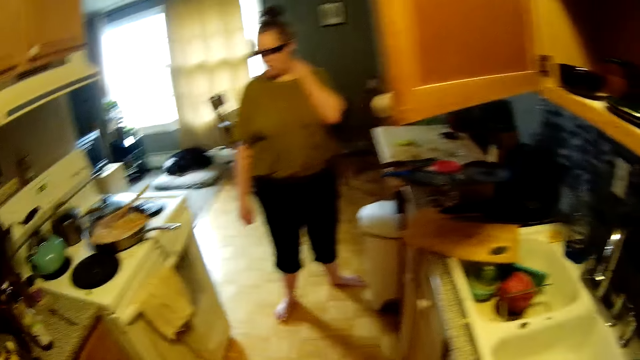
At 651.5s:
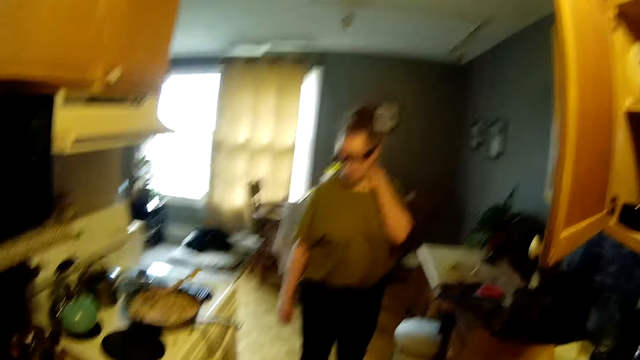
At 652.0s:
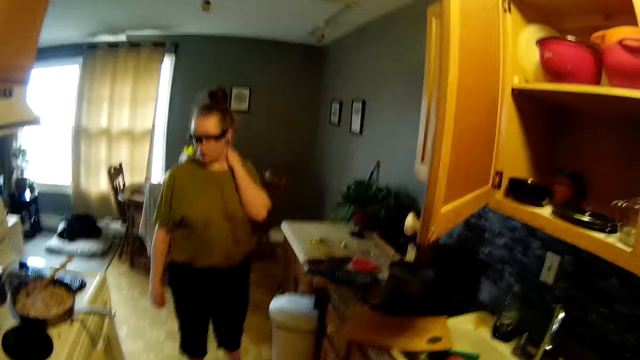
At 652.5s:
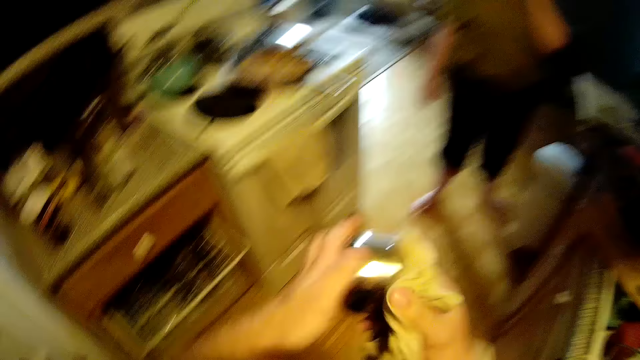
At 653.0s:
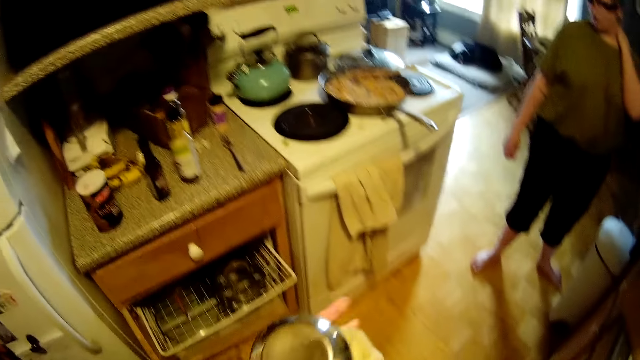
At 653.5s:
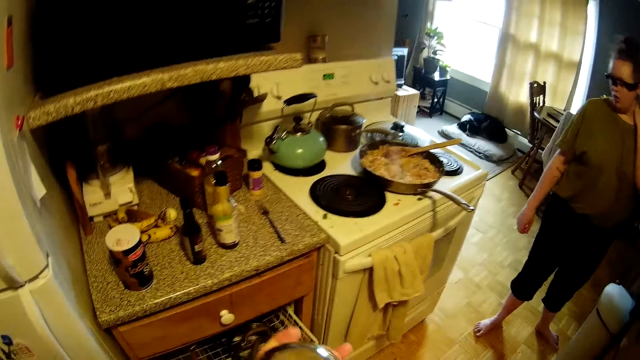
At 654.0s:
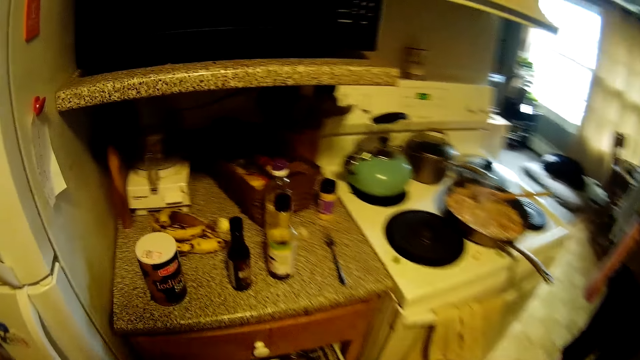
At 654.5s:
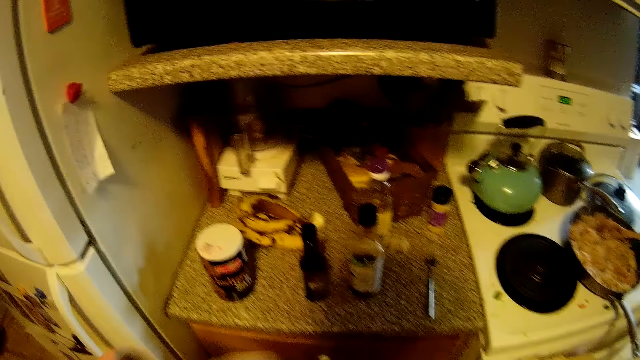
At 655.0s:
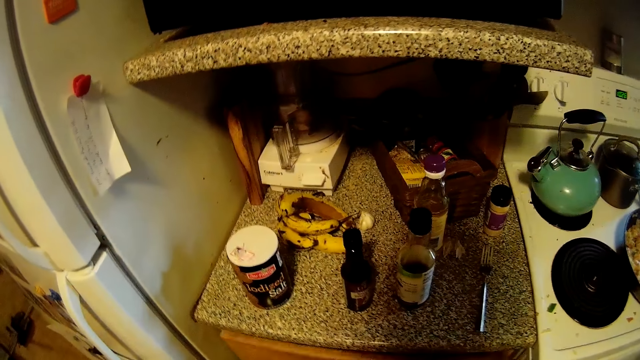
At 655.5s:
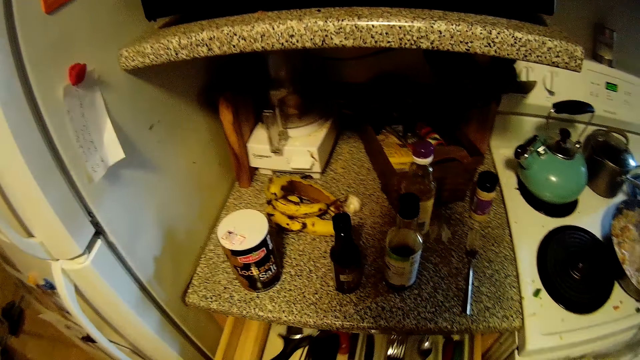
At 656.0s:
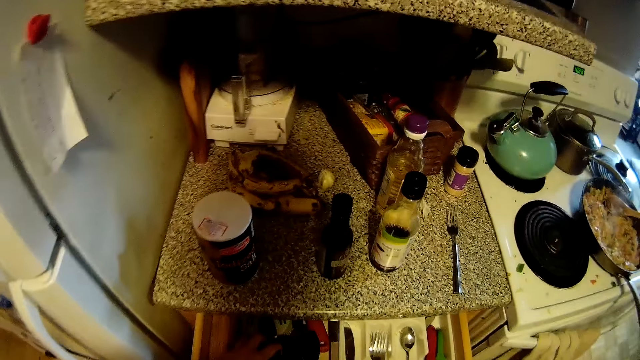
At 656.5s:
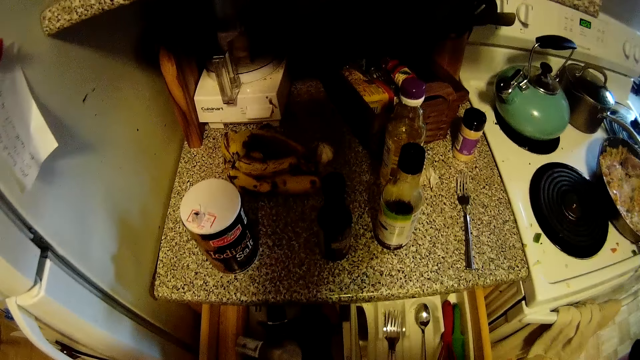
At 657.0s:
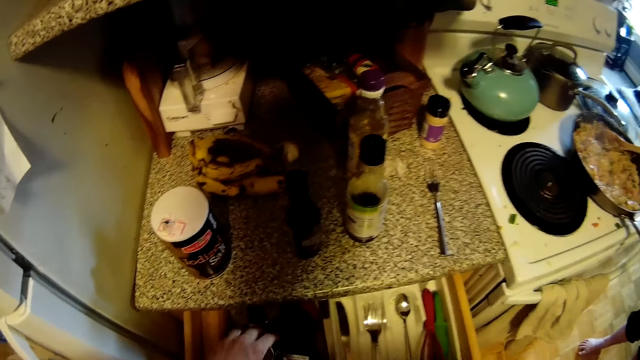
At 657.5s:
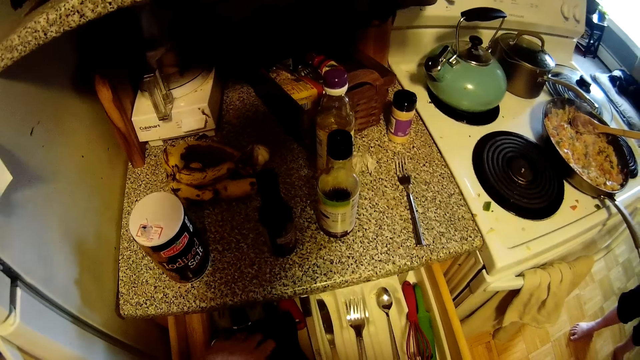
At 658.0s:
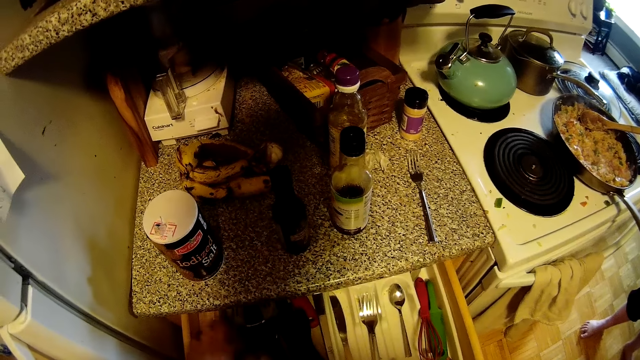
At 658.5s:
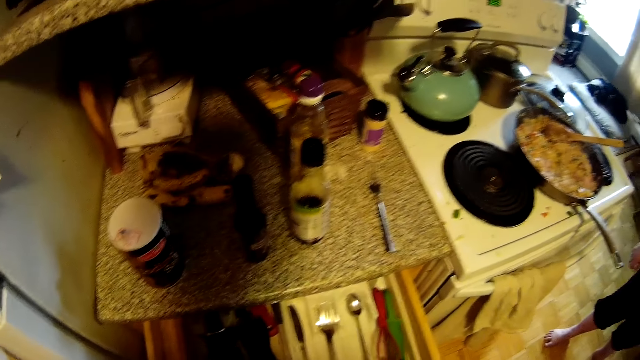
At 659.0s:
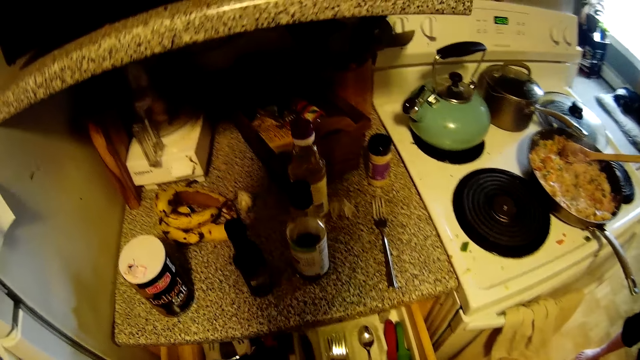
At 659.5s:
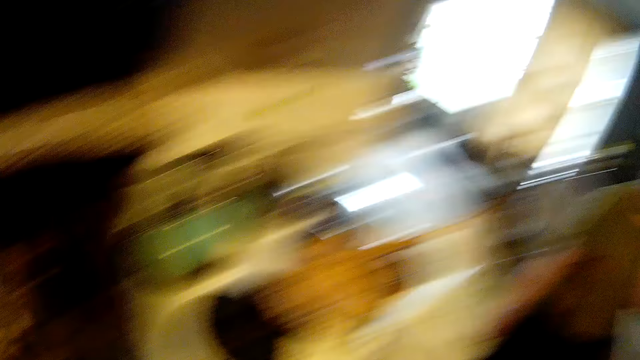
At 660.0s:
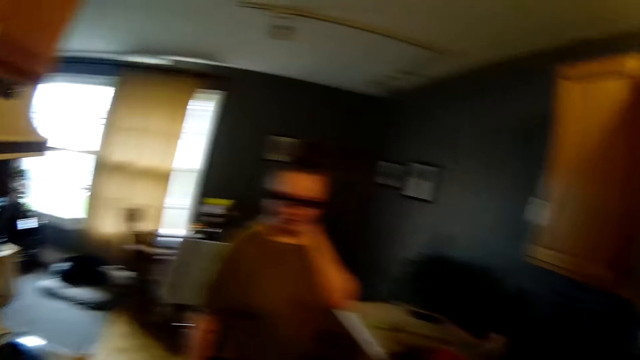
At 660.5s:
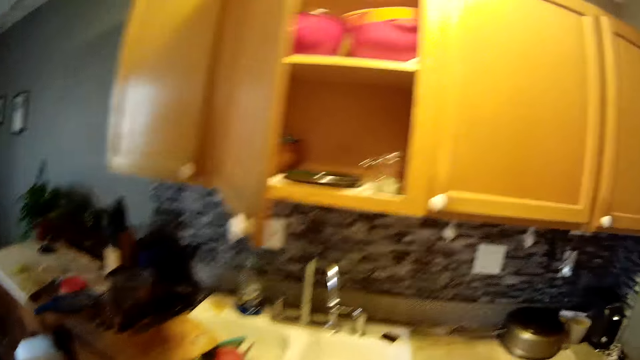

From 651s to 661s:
The camera wearer cleans a bowl with the towel in his right hand. A person wipes a plate with the towel. The camera wearer opens a drawer in the kitchen cabinet with his left hand. He arranges the utensils in the drawer with his left hand. The person takes cutlery from the cabinet.

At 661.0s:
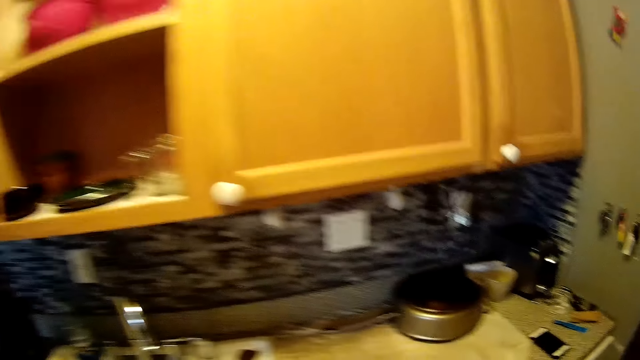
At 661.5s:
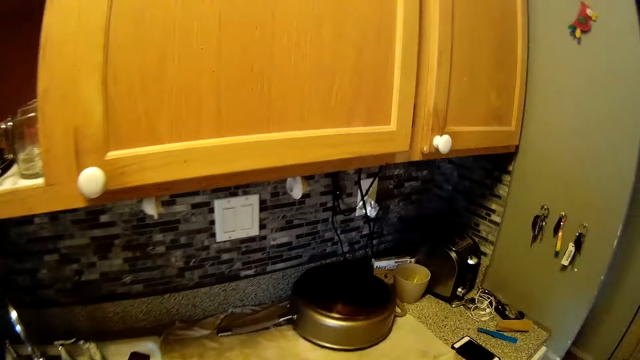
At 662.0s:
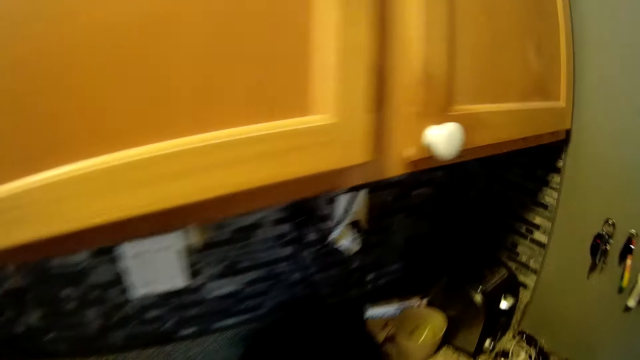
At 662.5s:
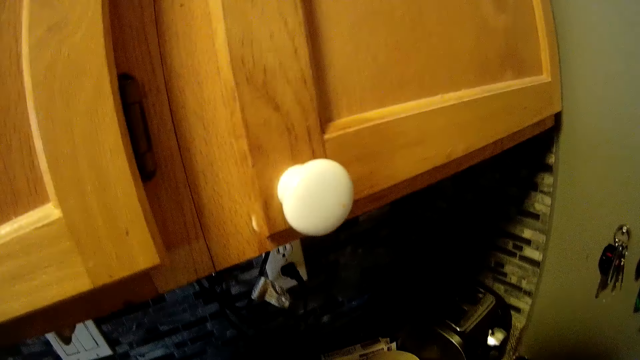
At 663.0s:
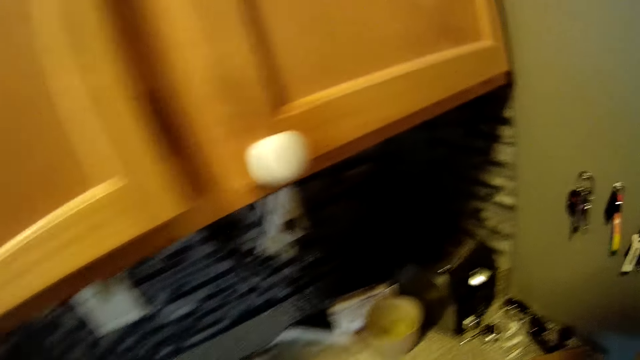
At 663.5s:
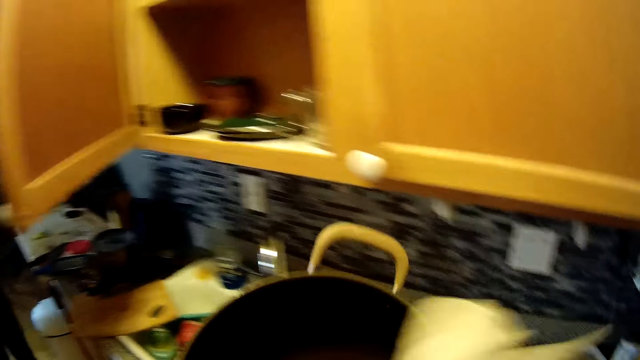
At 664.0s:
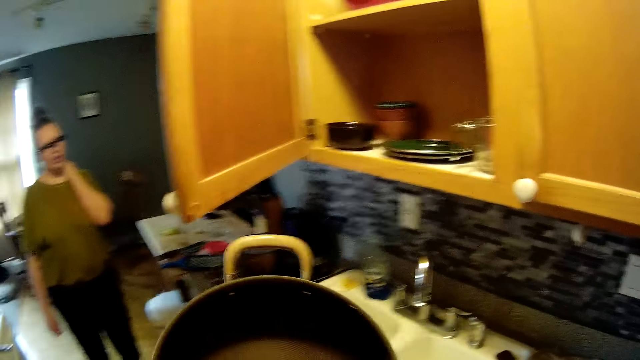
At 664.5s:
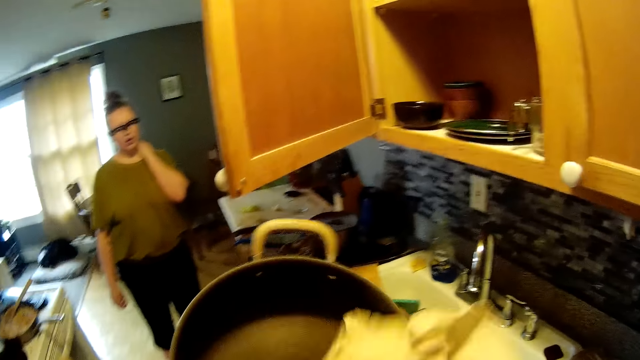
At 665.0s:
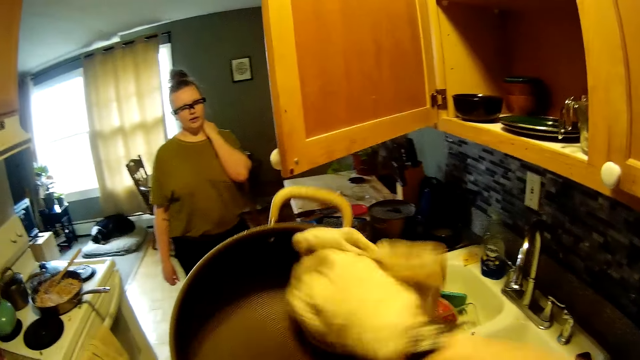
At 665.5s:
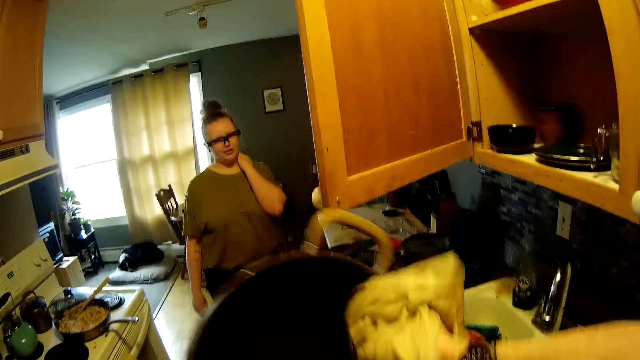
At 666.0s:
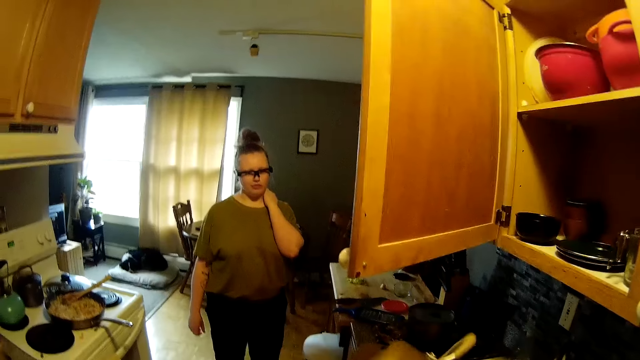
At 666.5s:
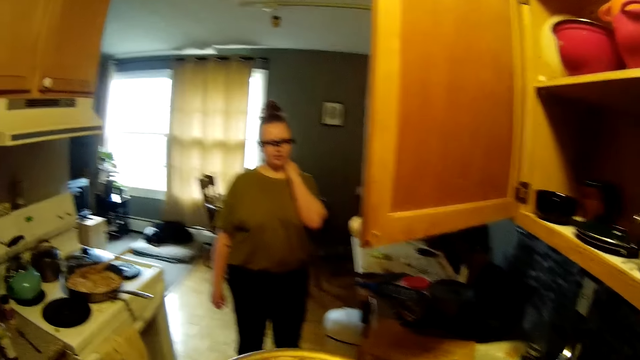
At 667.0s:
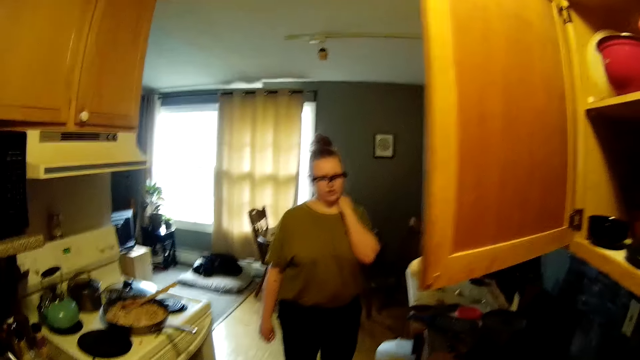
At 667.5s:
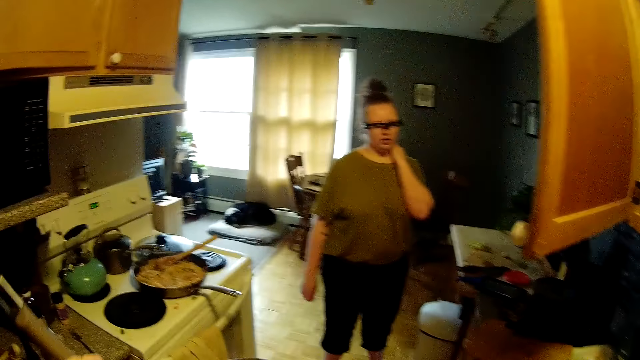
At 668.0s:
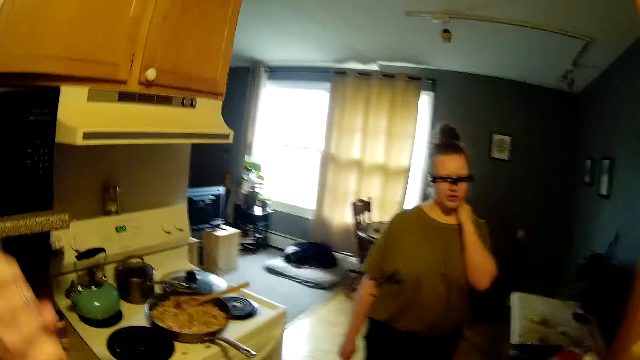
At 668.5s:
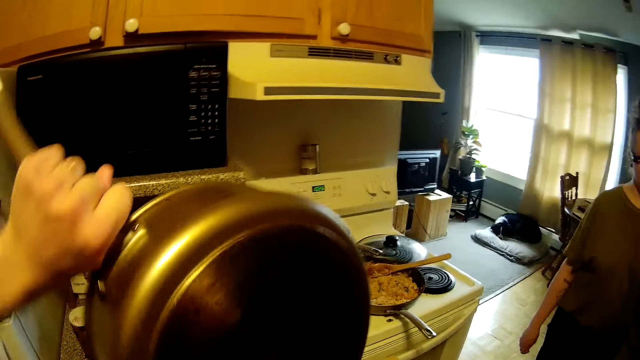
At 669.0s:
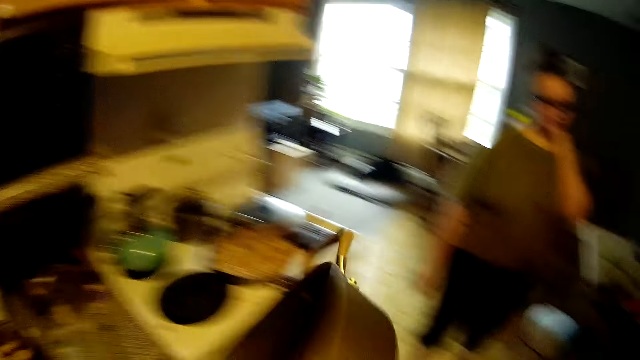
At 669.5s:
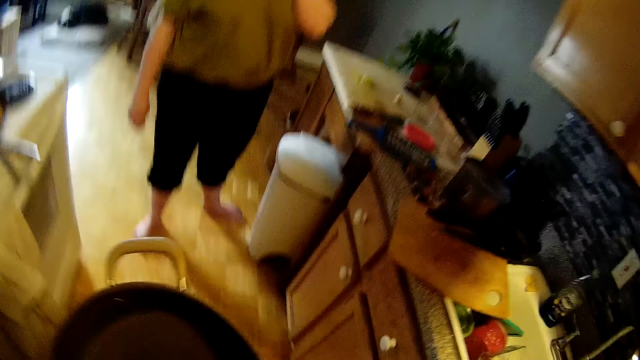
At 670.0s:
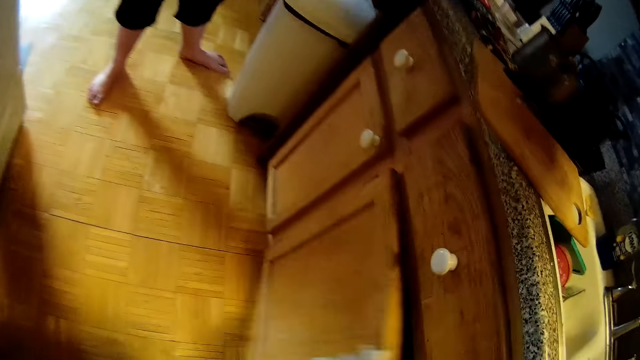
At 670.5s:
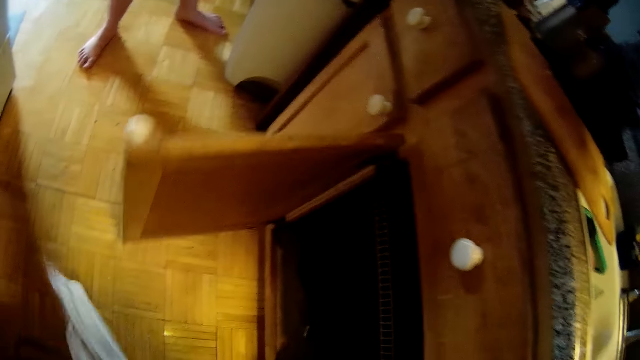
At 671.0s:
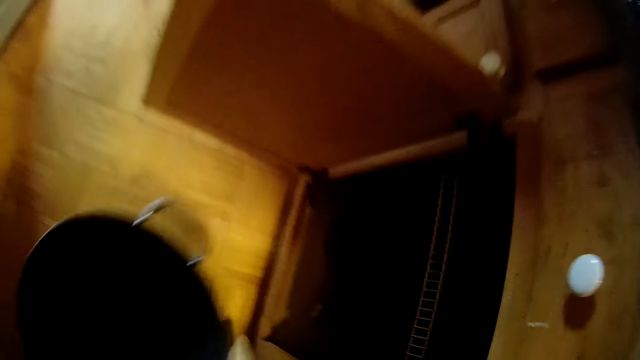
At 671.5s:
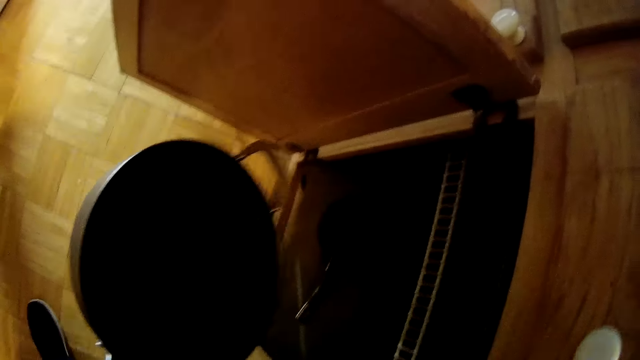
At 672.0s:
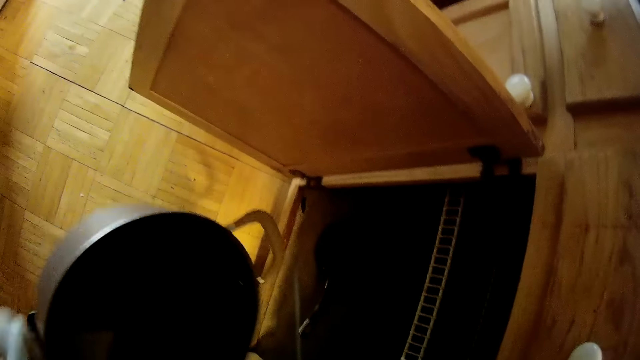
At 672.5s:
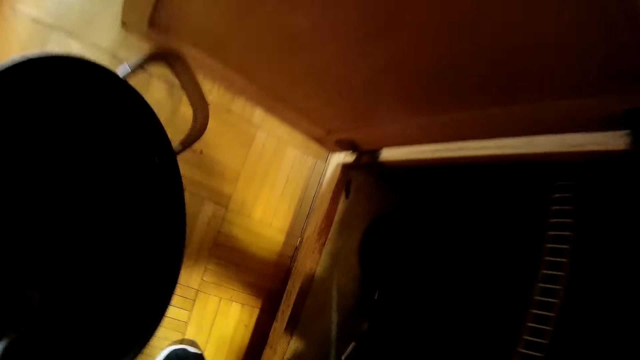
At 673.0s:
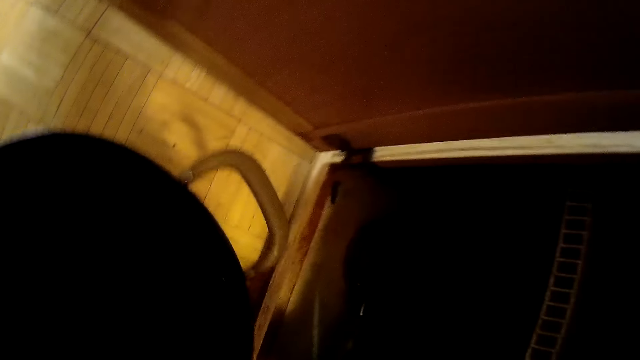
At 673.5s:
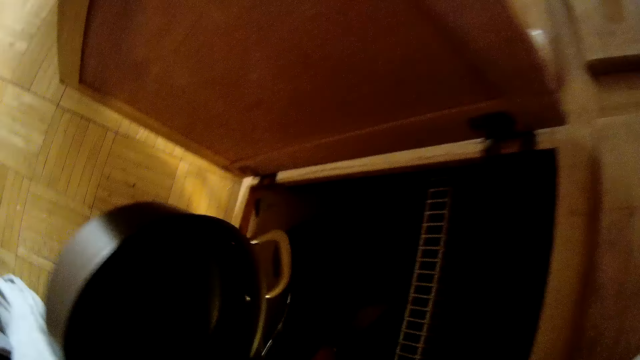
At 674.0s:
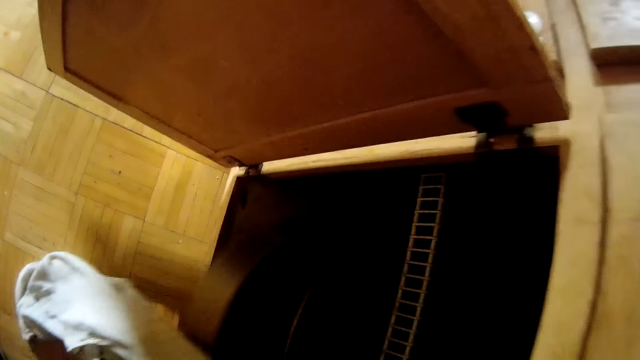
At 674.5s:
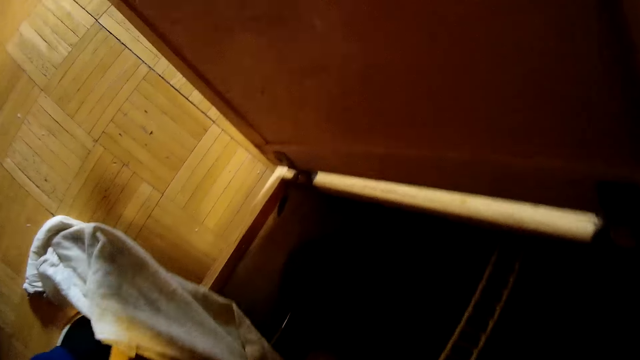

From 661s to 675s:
The camera wearer picks up a pot on the kitchen slab with his left hand. He cleans the pot with the towel in his right hand. A woman wipes the cooking pot with the towel. The woman converses with the camera wearer and opens the kitchen cabinet. The camera wearer opens the cabinet in the kitchen with his right hand. He puts the pot in the cabinet with his right hand. The woman puts the cooking pot in the cabinet.
